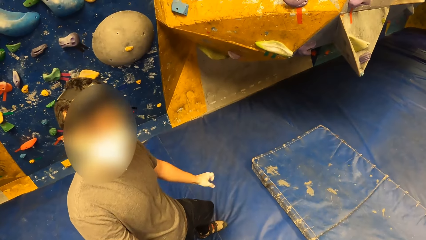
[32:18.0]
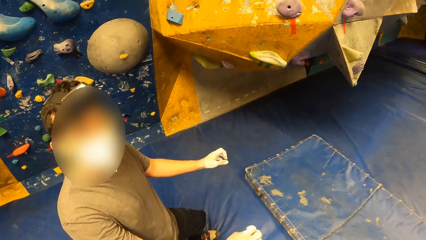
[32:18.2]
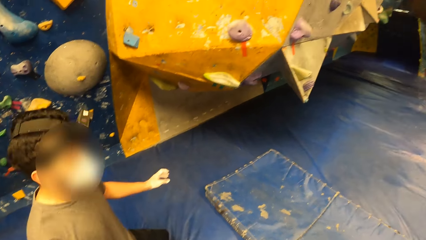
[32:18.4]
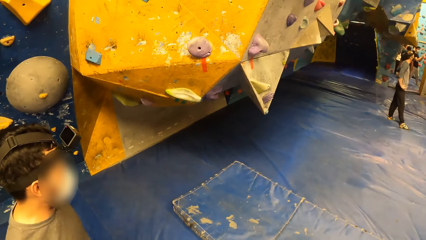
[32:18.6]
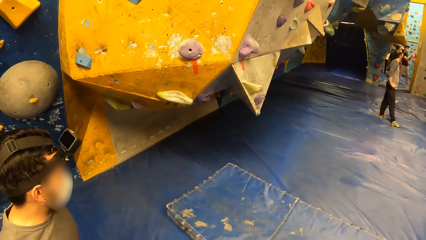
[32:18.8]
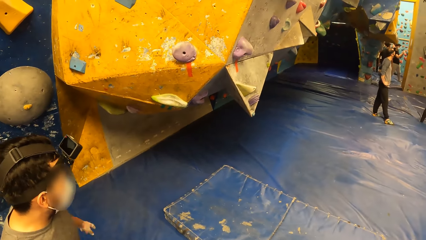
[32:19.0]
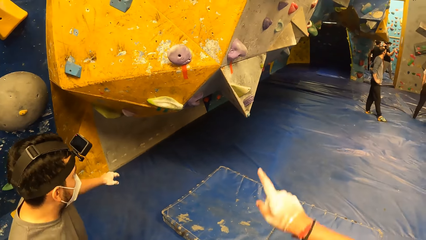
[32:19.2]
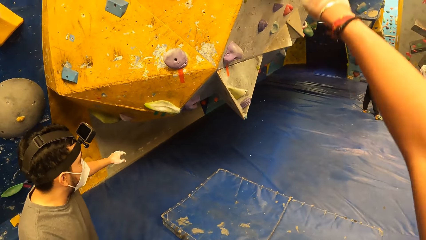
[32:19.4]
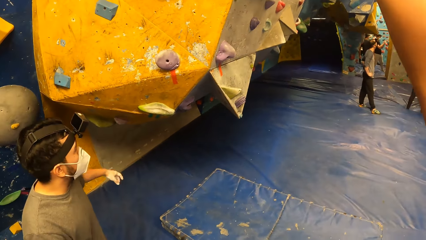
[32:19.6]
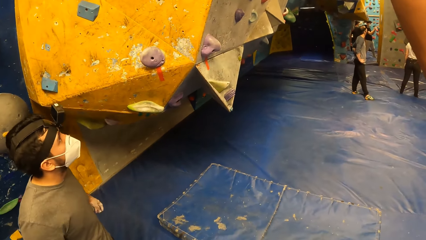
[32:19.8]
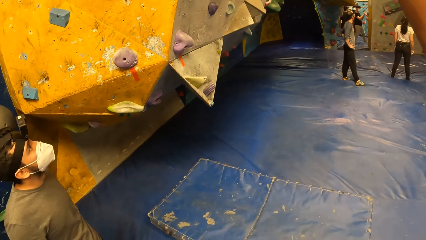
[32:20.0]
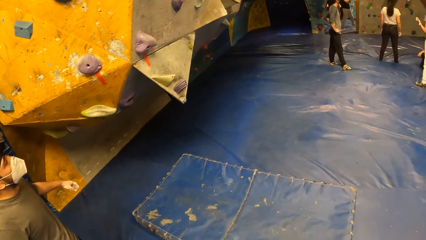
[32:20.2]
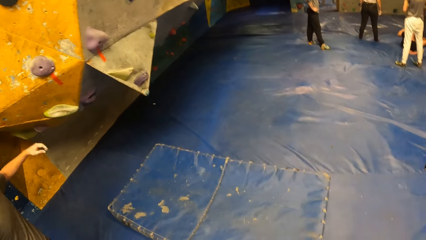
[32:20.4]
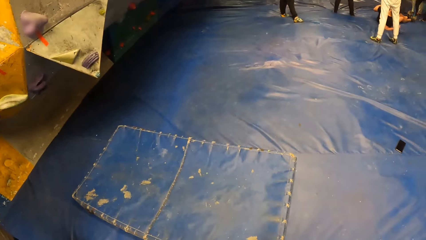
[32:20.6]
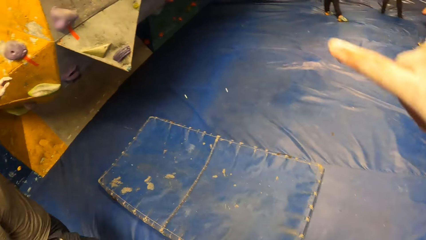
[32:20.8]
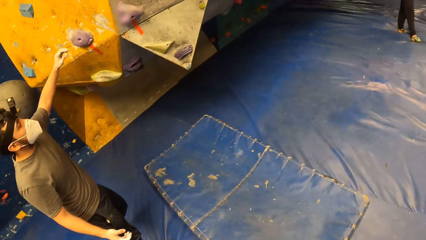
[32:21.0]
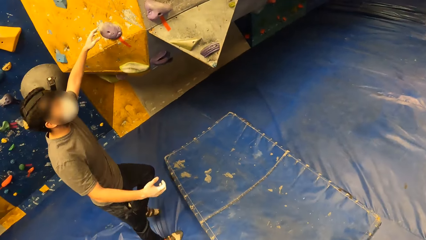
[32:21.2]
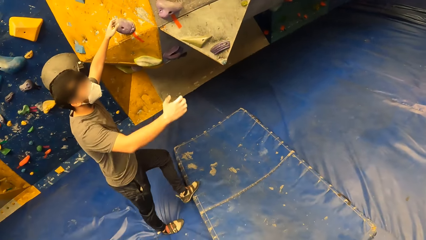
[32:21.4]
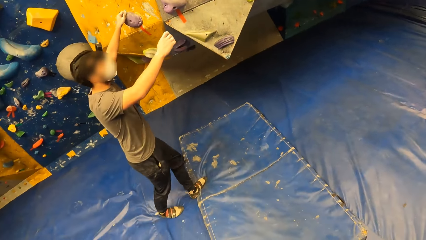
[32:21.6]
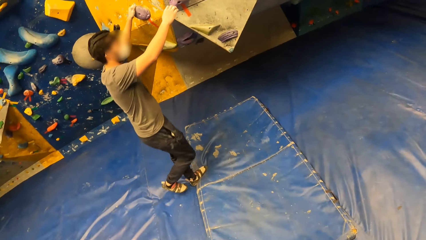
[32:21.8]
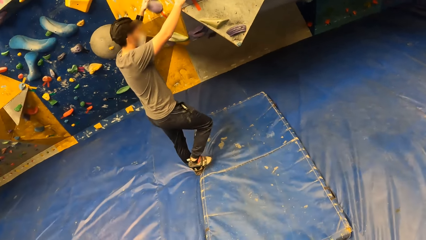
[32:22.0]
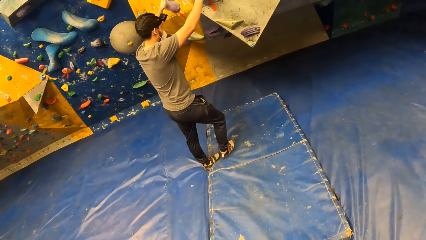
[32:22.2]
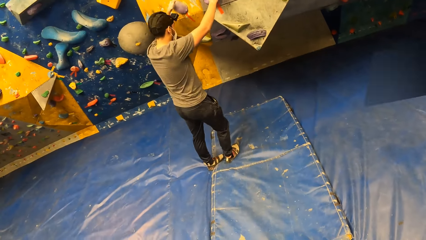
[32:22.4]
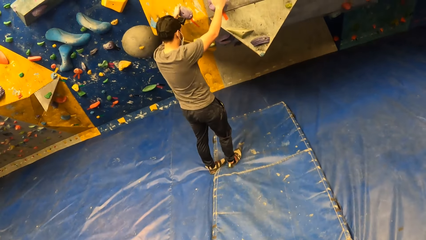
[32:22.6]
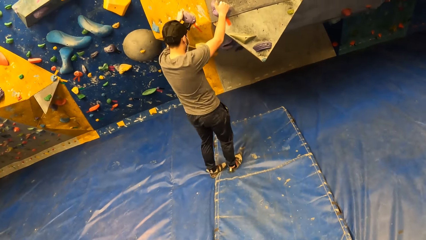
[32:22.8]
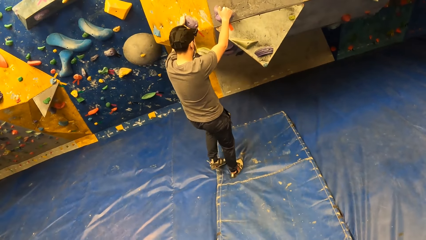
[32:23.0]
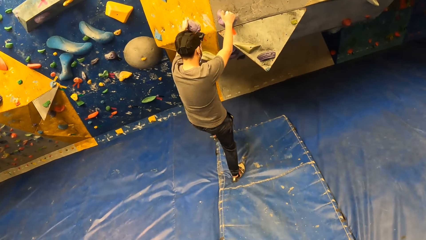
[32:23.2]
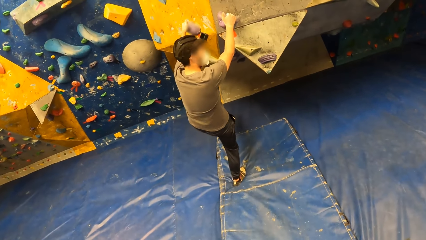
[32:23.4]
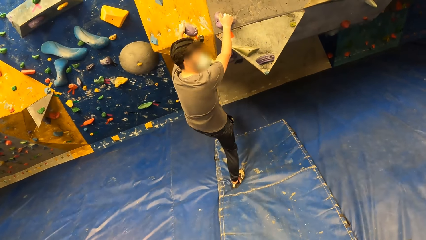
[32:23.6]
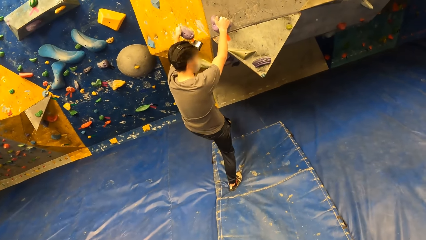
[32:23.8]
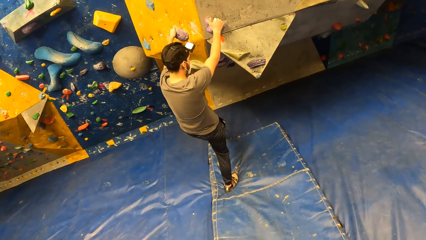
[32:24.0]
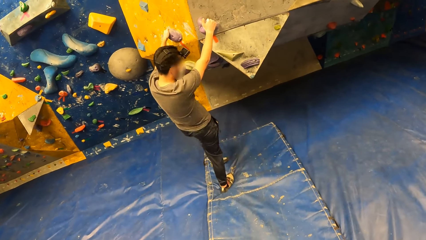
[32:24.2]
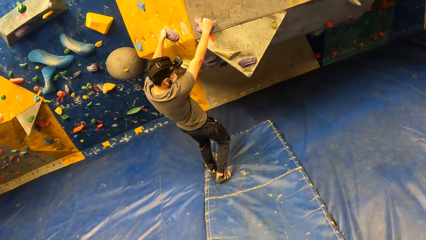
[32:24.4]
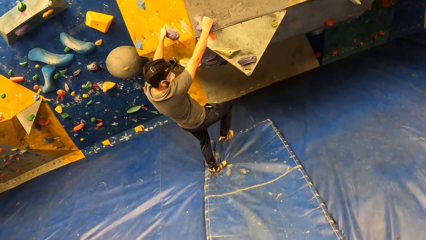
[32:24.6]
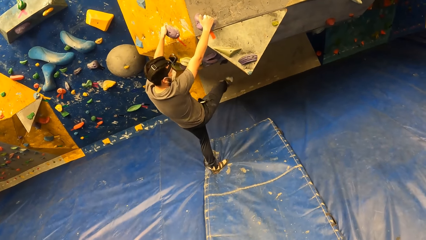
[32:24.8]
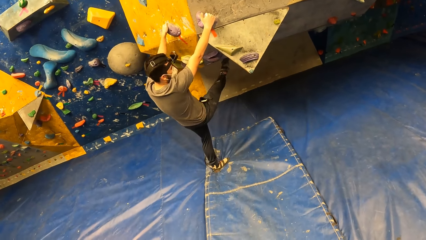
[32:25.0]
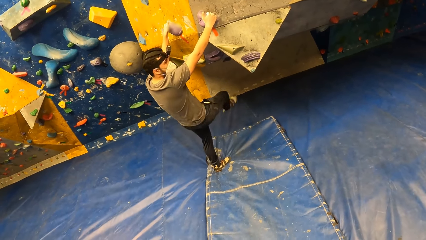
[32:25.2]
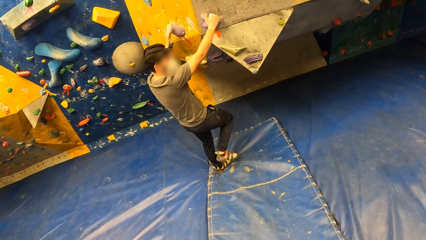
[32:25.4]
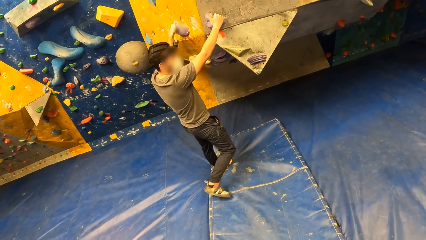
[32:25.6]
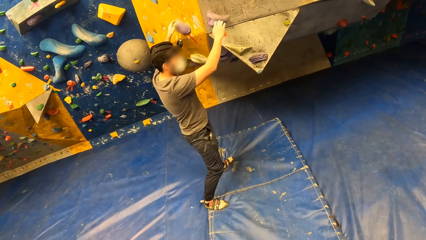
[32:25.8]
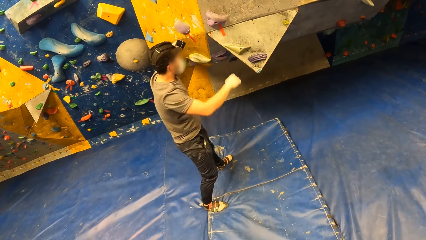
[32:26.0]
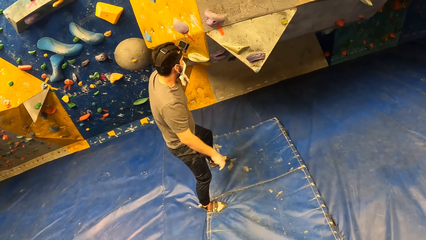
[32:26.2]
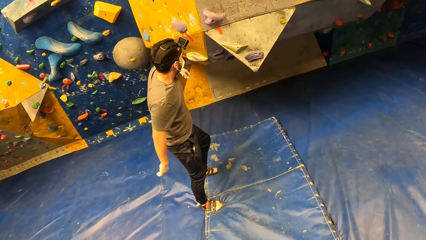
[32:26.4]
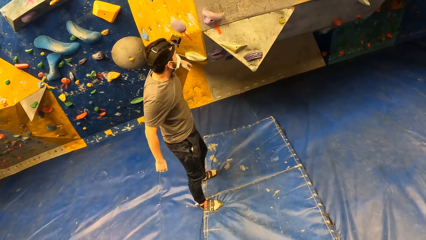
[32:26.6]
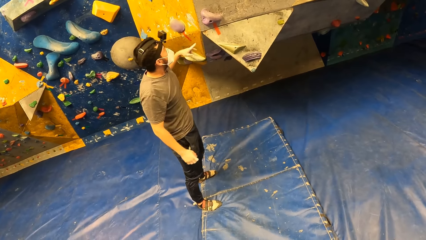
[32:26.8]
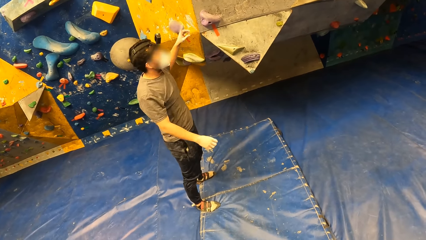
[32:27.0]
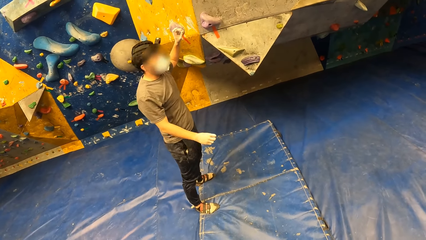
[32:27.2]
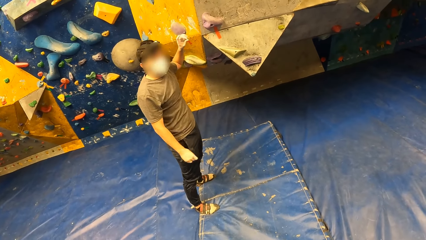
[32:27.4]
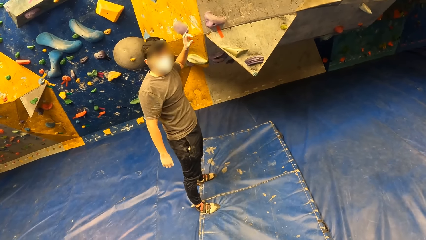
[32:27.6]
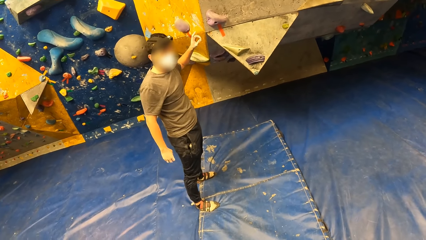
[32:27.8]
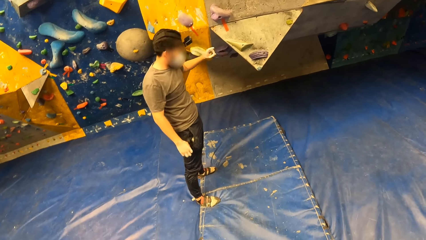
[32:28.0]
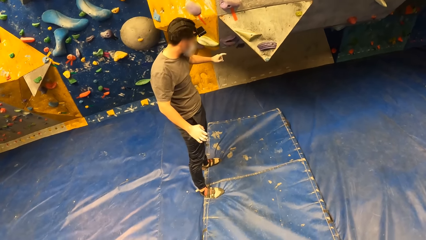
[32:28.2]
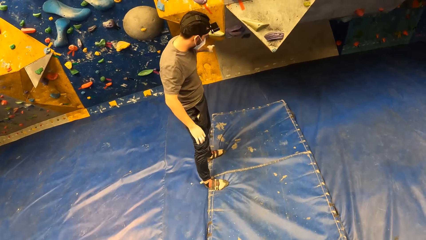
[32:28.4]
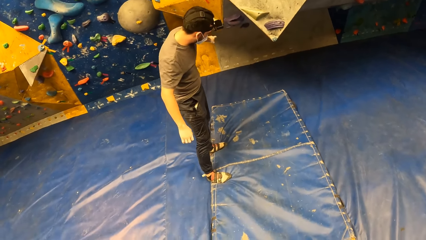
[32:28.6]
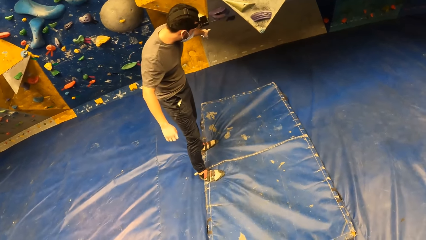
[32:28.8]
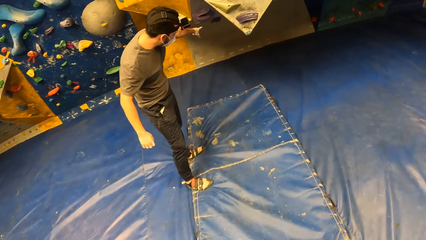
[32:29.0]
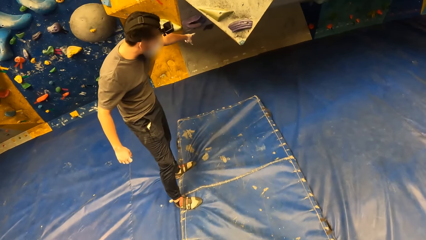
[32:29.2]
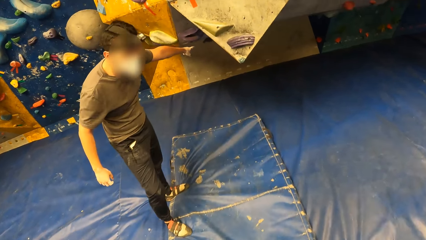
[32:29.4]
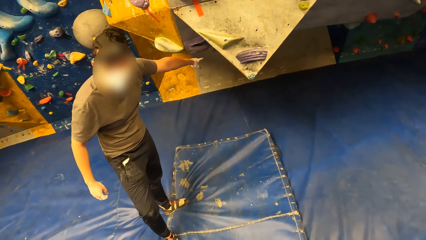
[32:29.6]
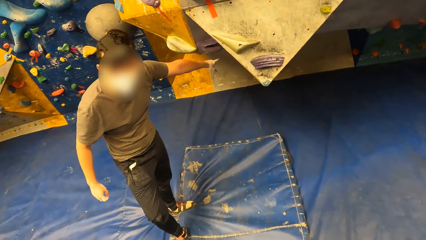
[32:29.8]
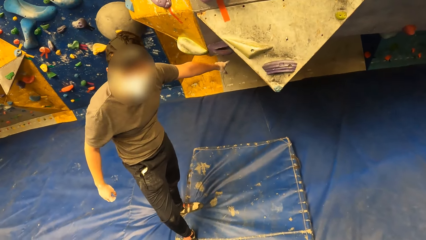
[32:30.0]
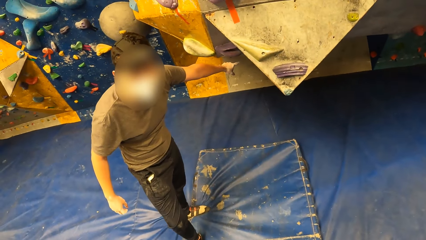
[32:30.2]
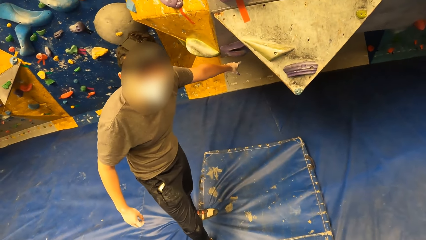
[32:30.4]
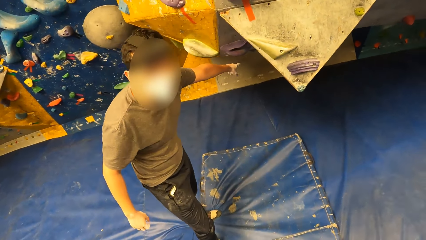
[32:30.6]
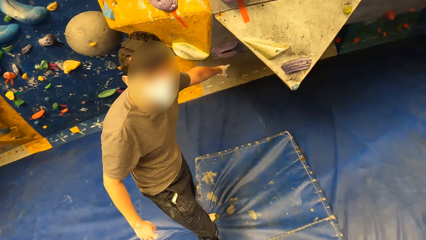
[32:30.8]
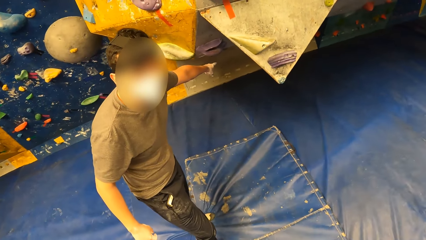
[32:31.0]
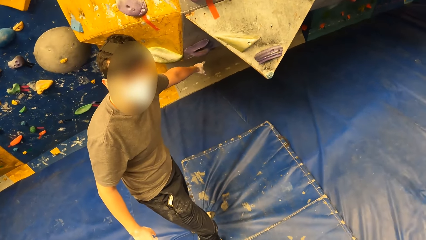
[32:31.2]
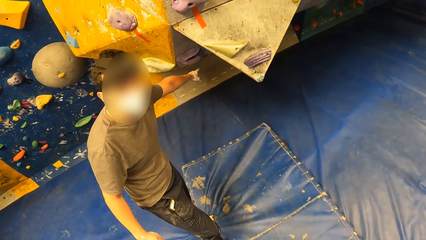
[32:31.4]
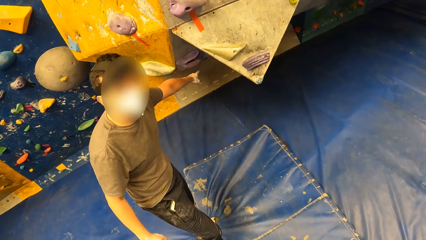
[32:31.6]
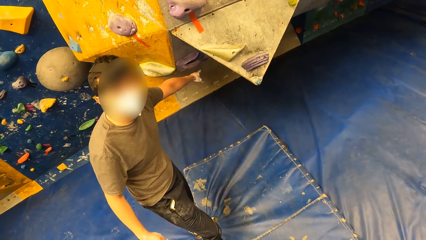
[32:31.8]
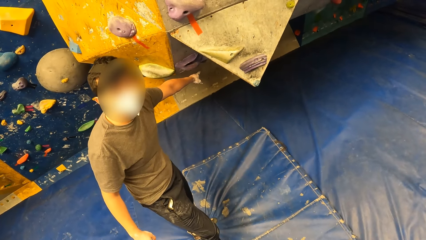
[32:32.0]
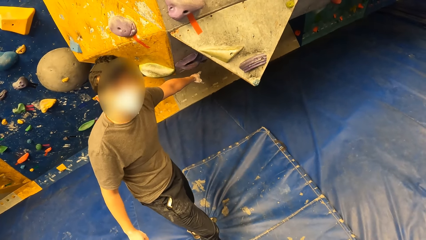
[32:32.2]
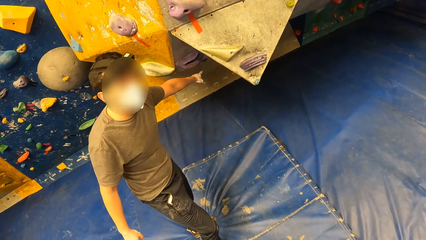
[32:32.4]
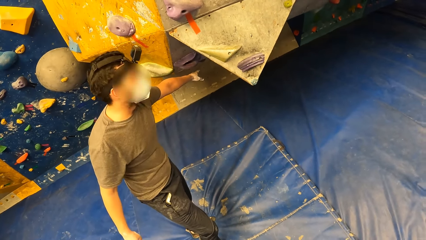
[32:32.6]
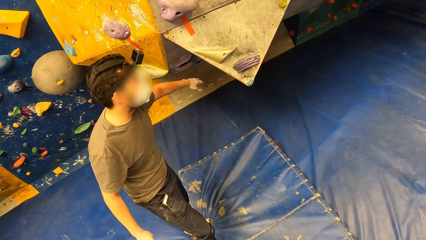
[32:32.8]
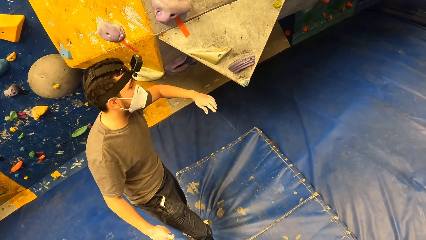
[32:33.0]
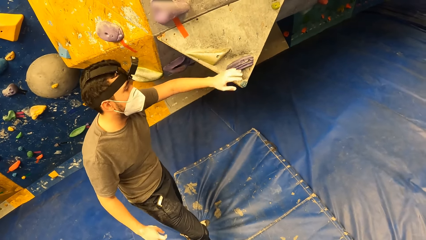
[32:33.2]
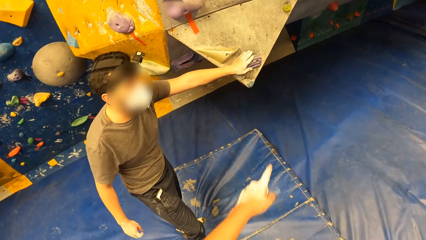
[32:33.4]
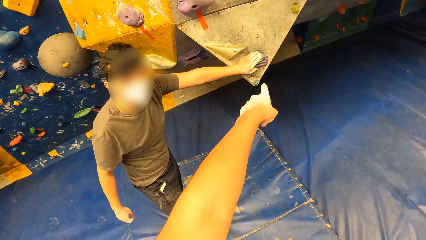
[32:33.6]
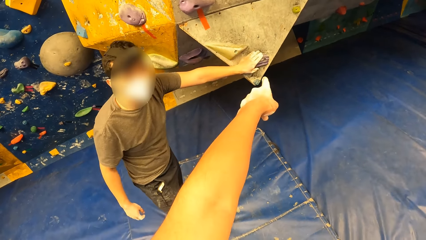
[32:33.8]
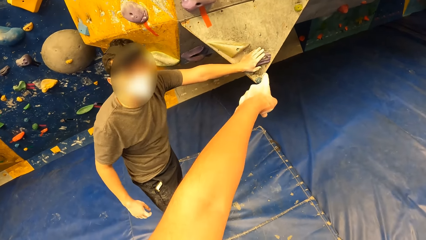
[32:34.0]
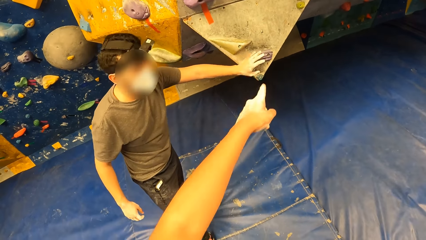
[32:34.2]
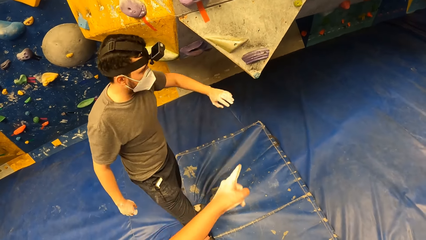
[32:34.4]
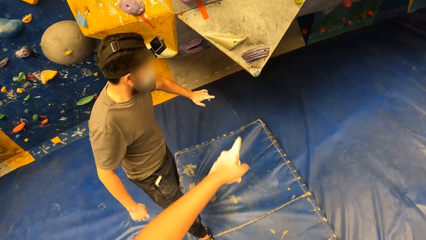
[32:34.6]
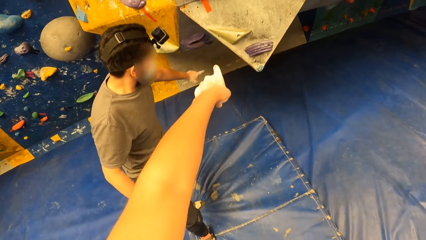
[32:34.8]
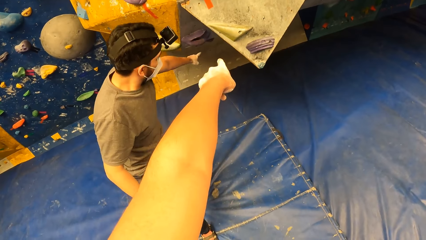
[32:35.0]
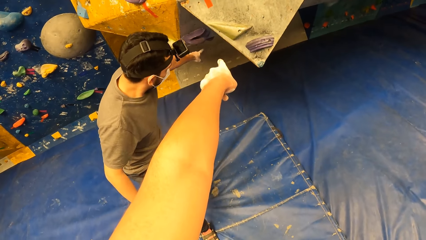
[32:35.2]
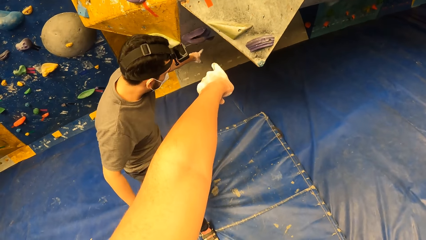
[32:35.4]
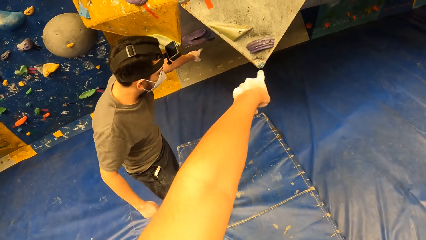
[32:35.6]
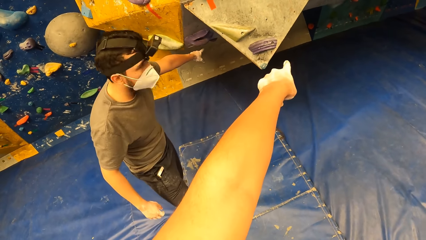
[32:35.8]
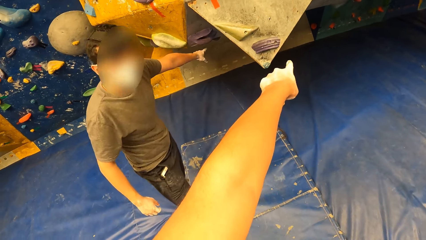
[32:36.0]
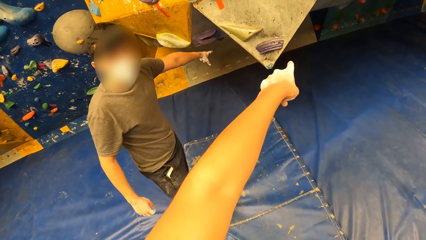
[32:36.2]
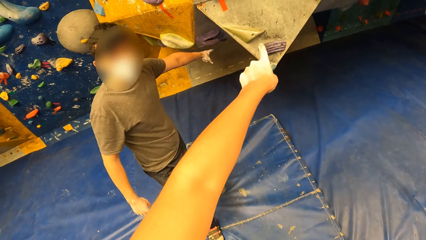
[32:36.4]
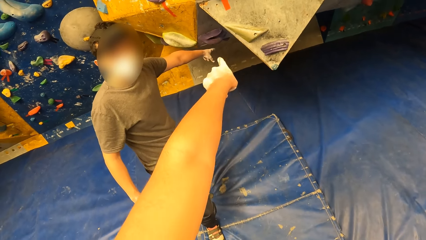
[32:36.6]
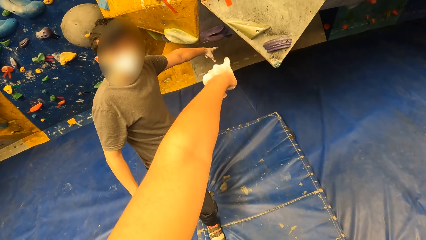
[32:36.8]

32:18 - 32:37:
The camera wearer points up. The man holds the climbing stone with both hands. The man points at the climbing wall. The camera wearer looks at the man. The man touches a climbing stone with his left hand. The camera wearer points around.
